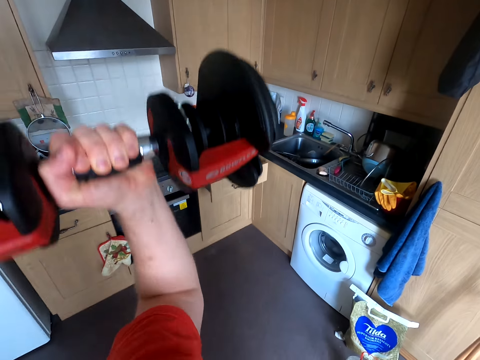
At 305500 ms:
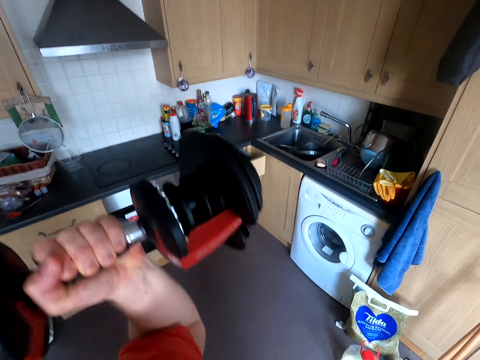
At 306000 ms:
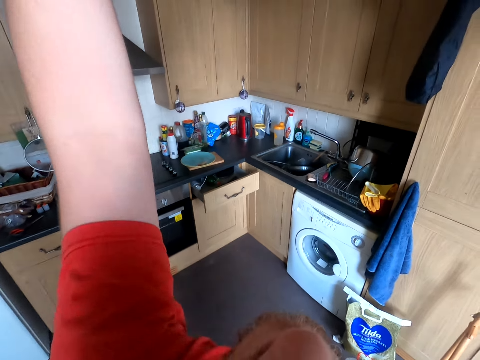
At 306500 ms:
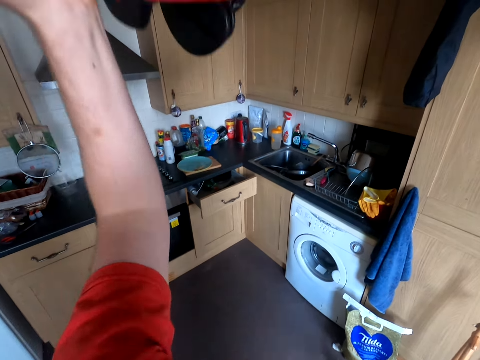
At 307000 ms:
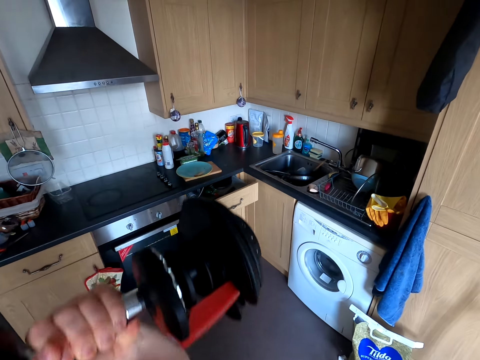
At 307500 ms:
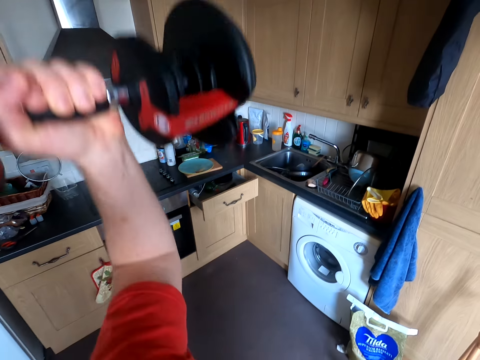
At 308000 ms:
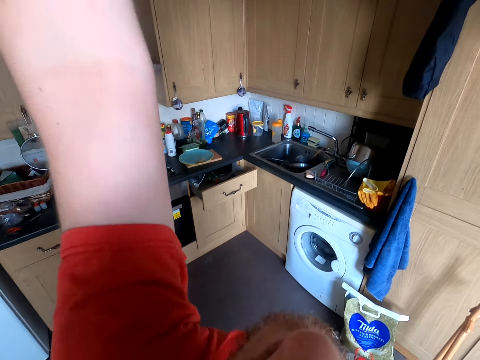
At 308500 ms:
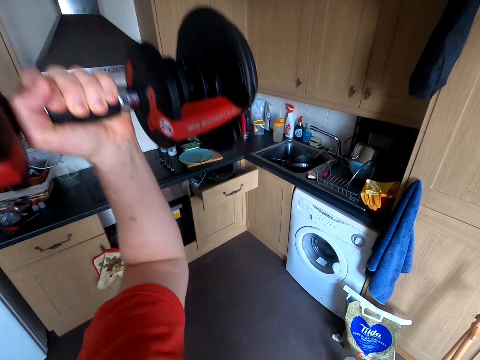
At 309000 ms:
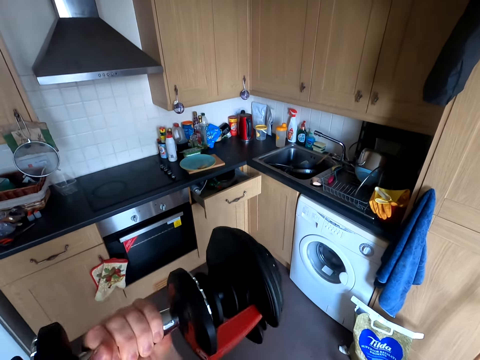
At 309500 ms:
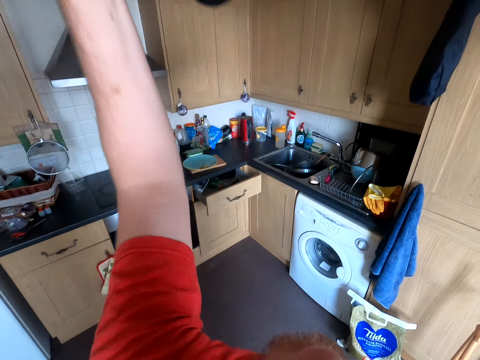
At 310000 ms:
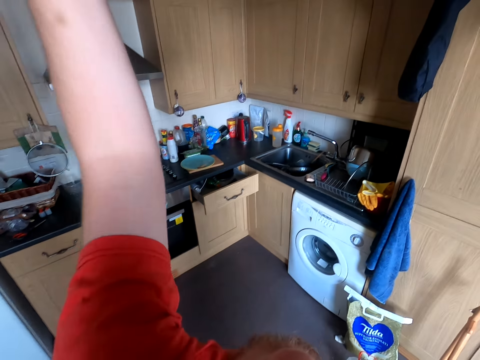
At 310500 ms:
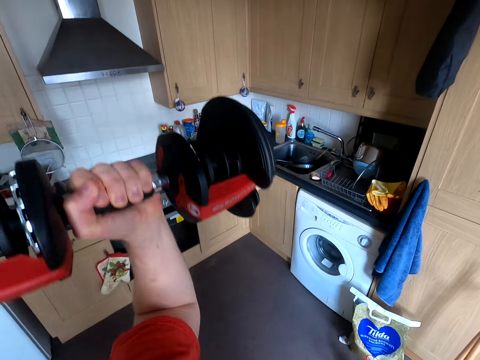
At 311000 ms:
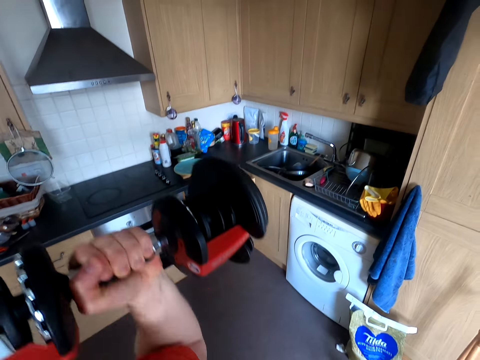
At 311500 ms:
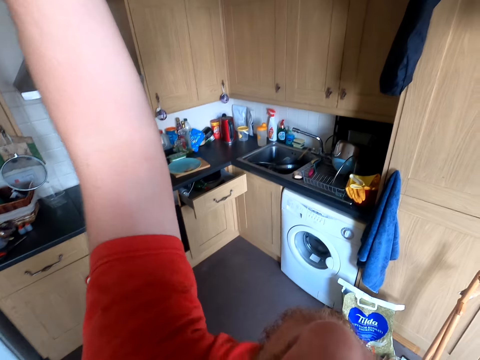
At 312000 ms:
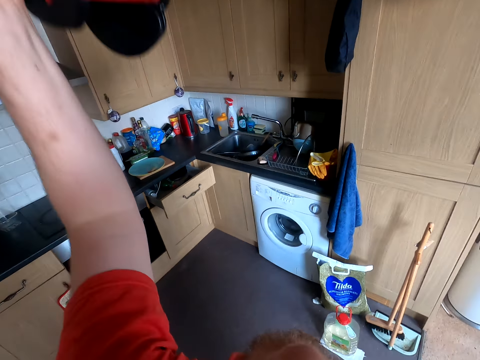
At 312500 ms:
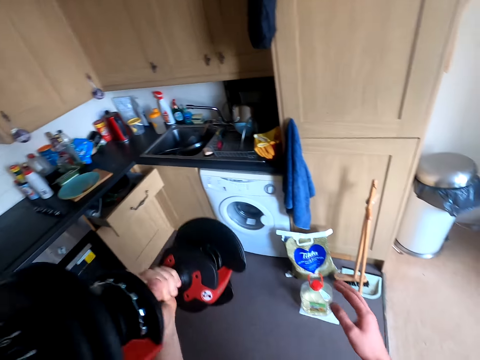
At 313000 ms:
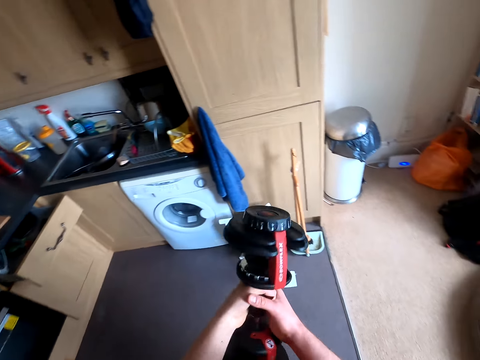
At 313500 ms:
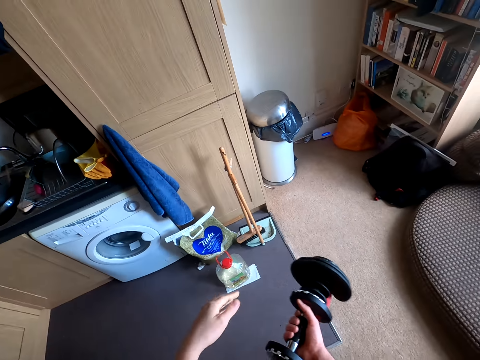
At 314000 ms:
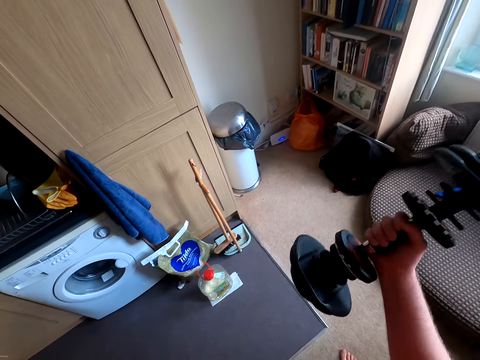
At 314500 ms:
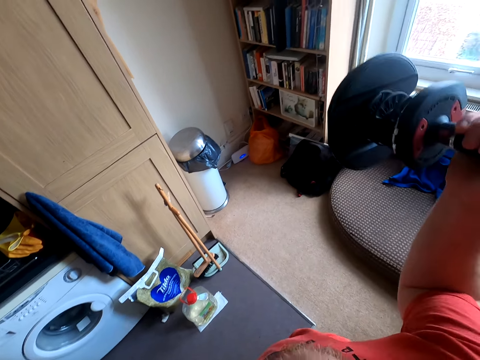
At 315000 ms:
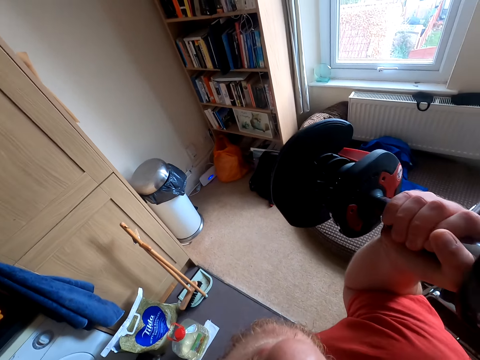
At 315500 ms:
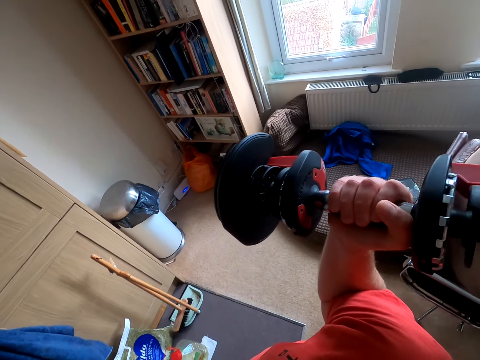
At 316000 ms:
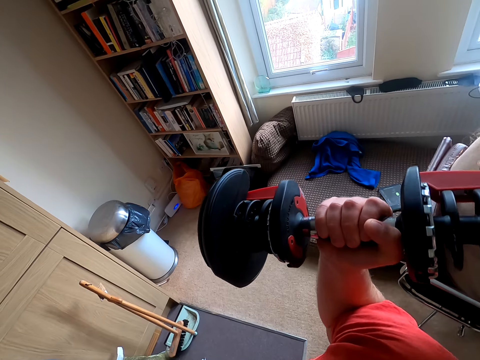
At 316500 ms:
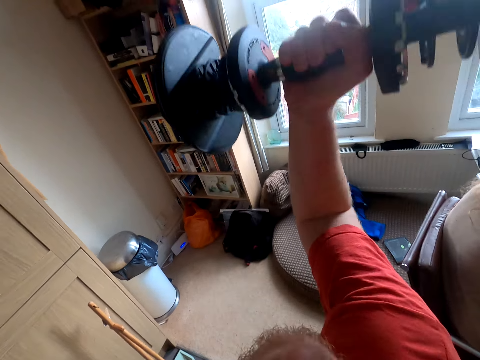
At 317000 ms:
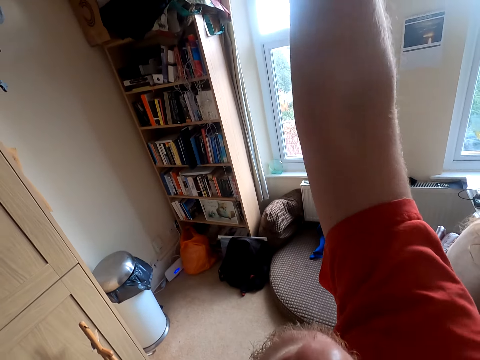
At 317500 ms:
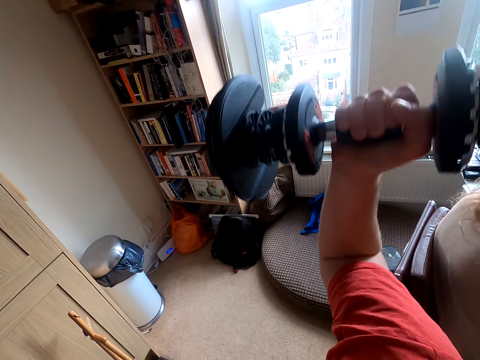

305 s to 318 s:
The camera wearer exercises with a dumbbell repeatedly. They exchange the dumbbell to the right hand. They exercise with the dumbbell. They lift the dumbbell weight. They exercise with the dumbbell.

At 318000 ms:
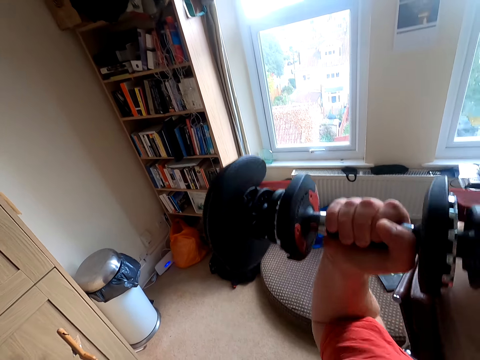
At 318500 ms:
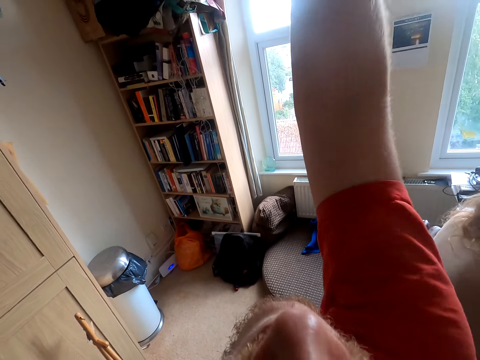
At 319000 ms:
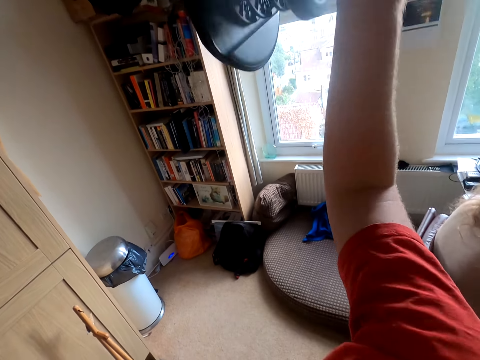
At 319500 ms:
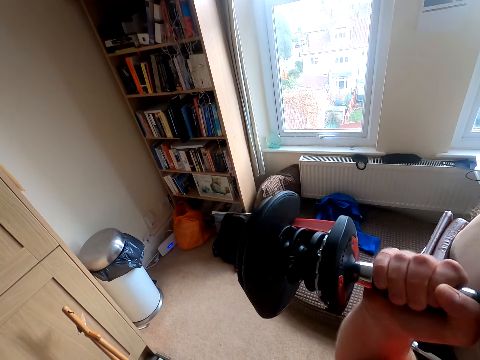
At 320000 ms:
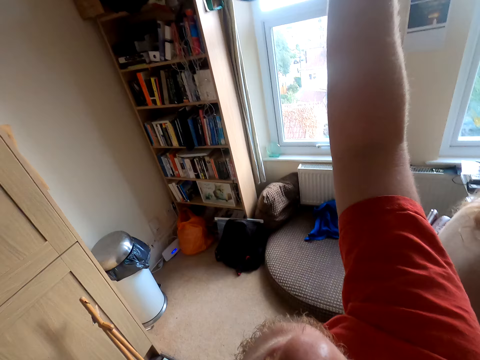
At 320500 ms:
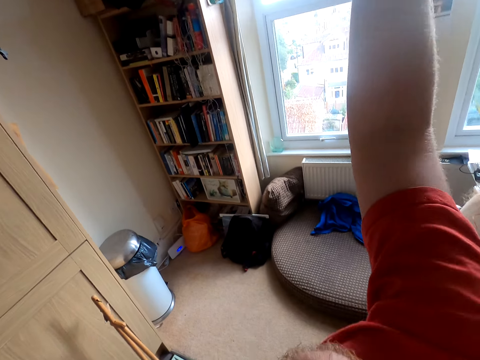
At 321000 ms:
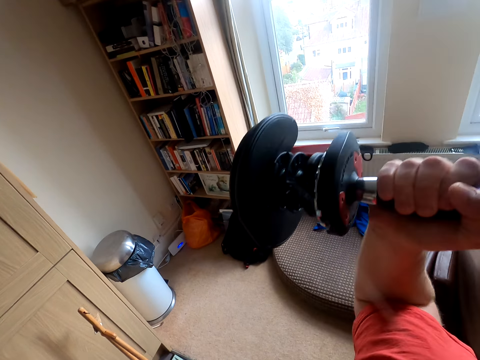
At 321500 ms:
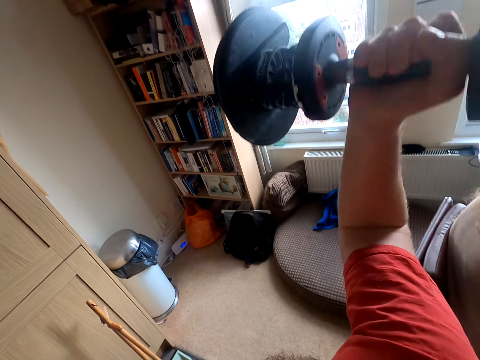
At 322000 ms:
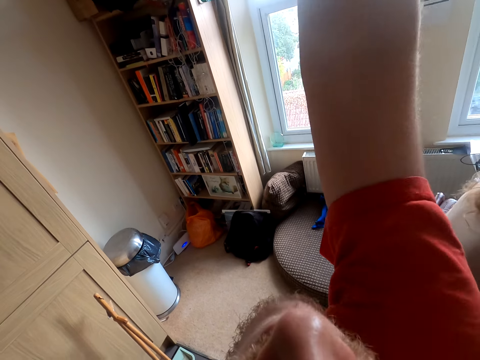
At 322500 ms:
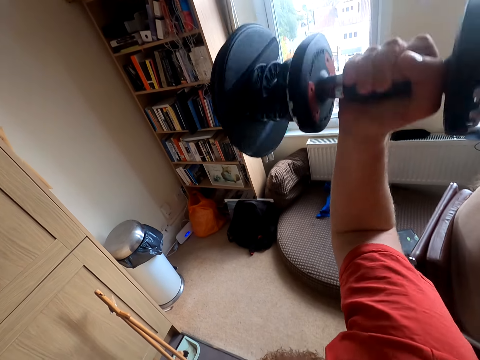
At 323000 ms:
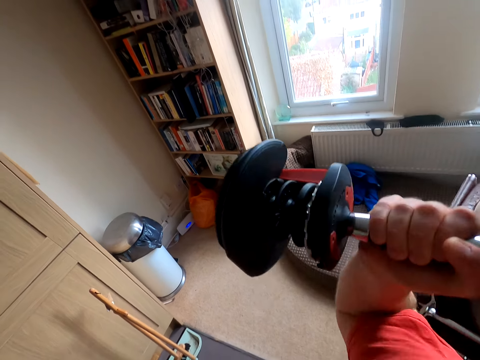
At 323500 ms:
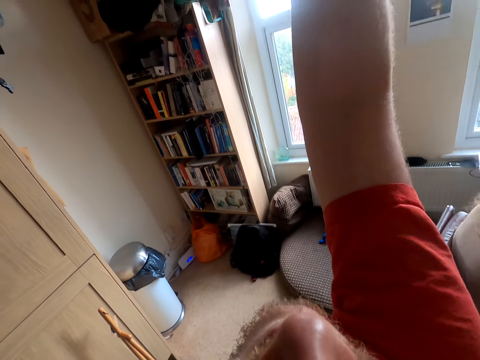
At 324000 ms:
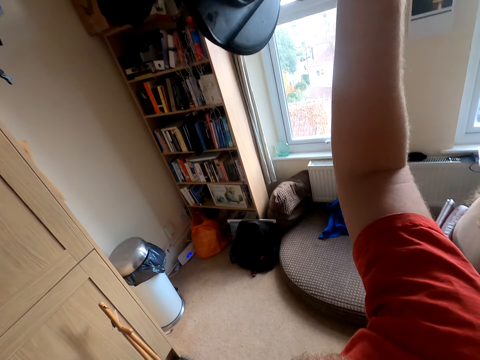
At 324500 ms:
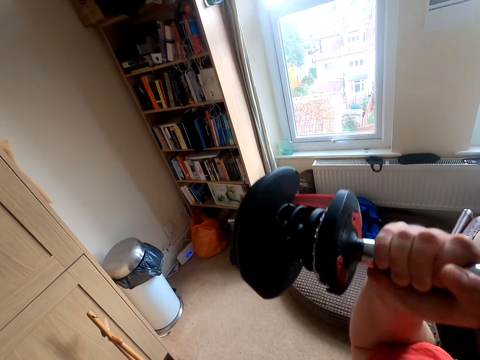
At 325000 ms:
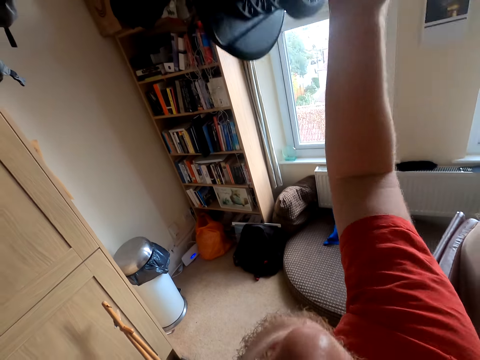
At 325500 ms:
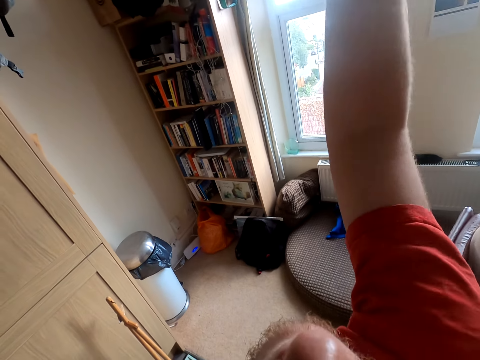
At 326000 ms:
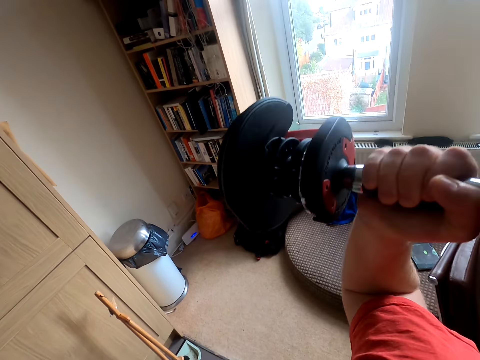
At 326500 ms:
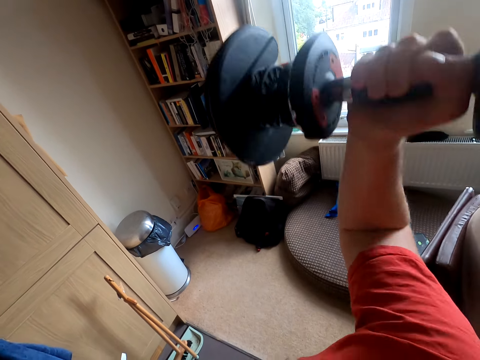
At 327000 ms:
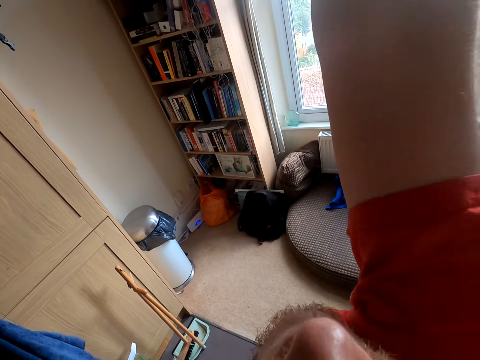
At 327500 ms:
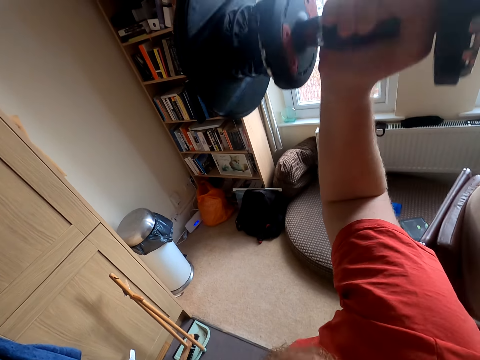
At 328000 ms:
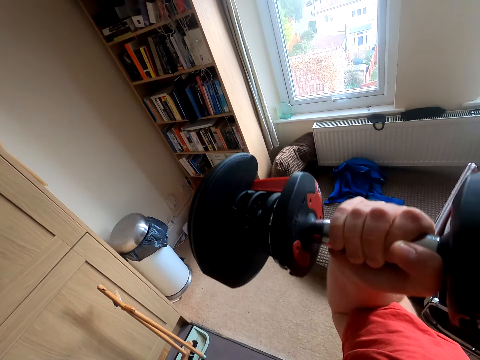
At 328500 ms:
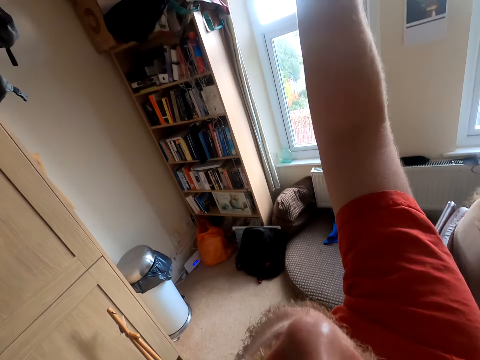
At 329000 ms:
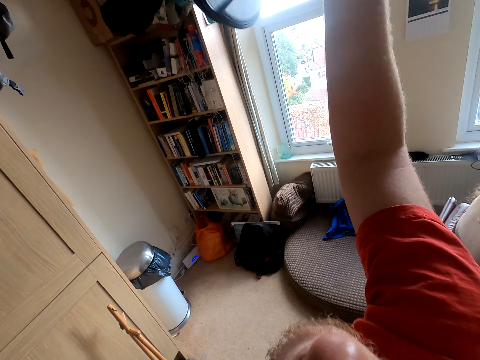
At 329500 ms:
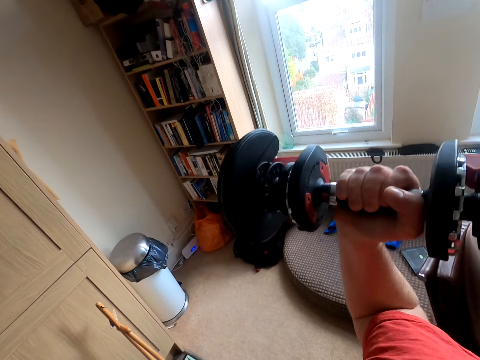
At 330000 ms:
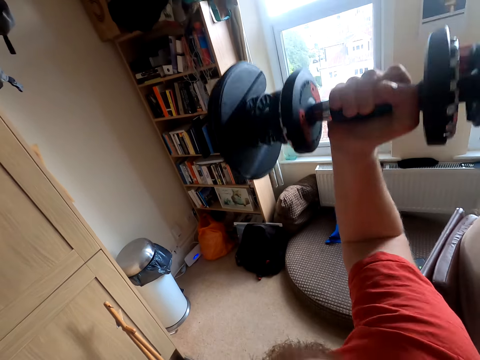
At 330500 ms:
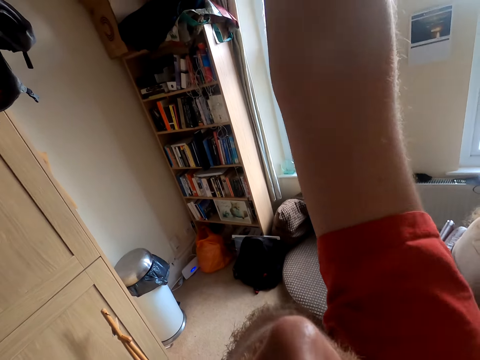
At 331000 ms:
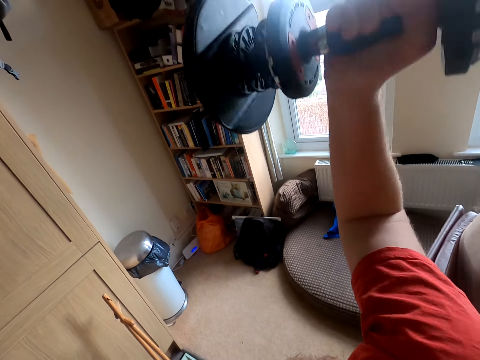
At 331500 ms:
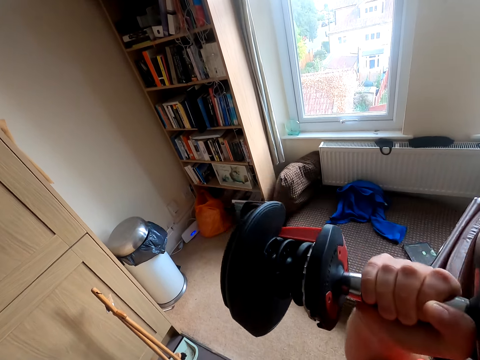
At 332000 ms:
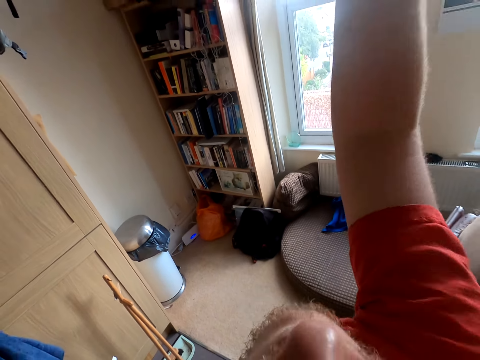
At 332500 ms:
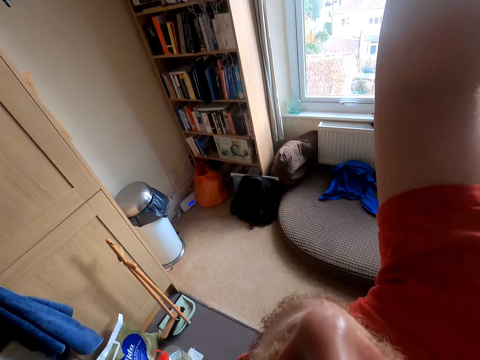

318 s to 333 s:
The camera wearer exercises with a dumbbell repeatedly.
